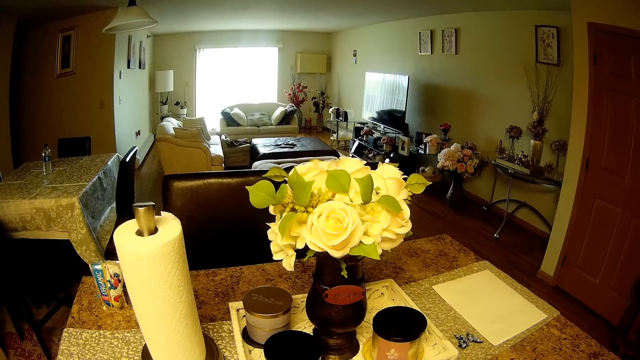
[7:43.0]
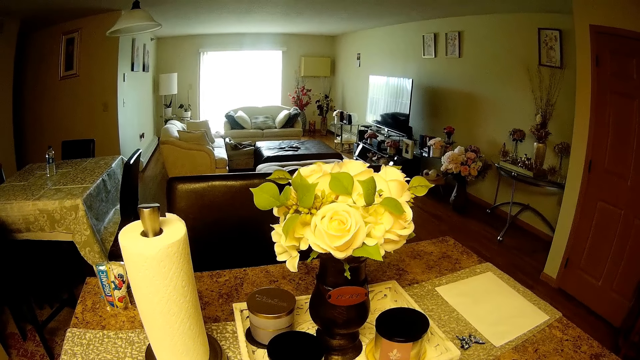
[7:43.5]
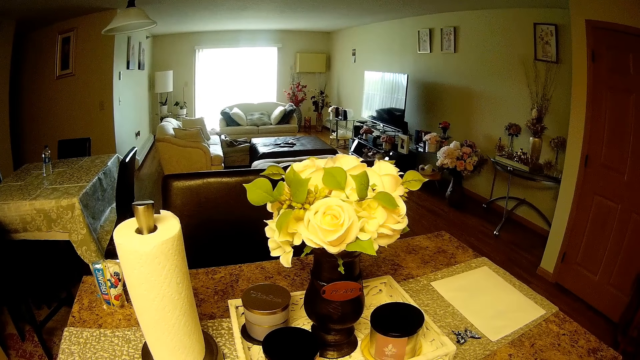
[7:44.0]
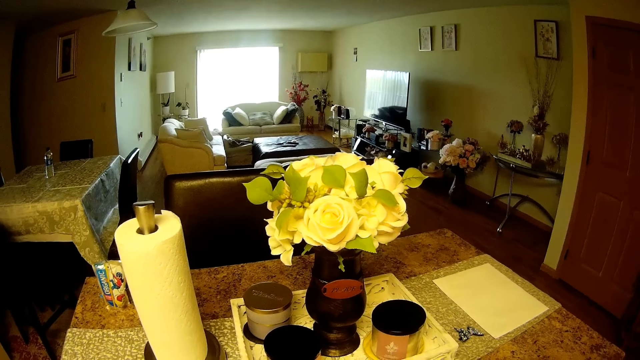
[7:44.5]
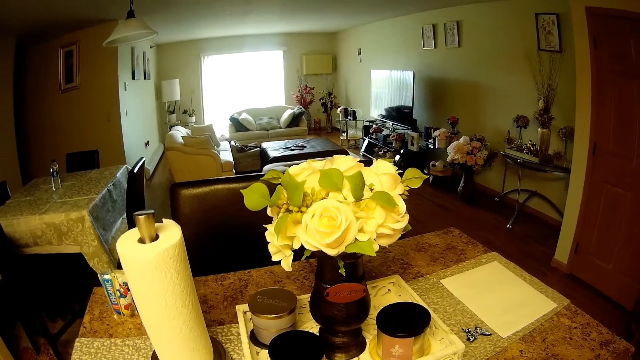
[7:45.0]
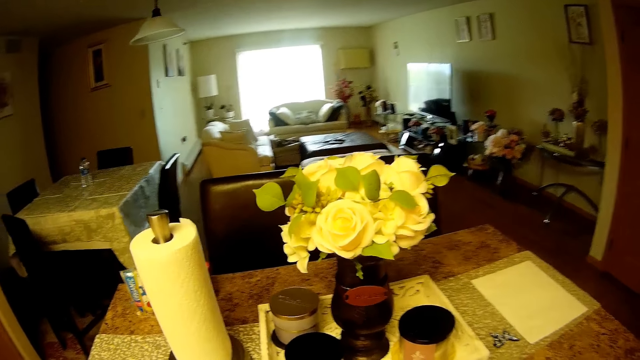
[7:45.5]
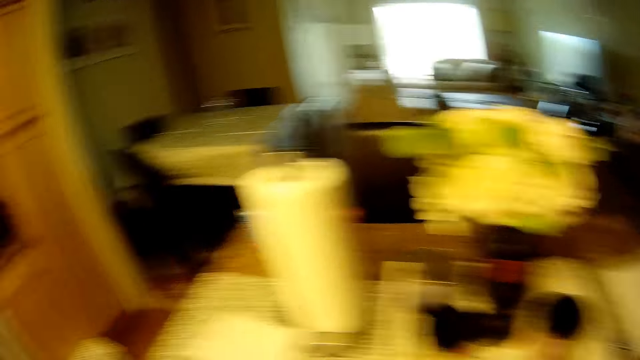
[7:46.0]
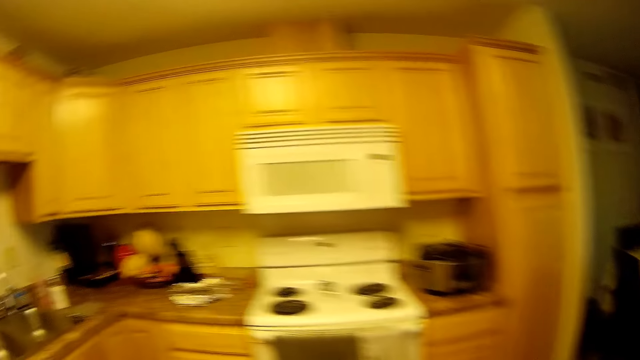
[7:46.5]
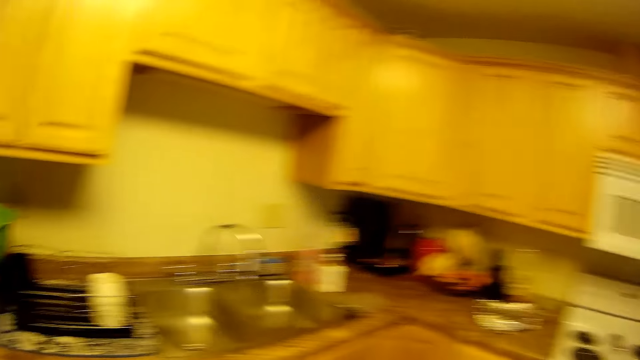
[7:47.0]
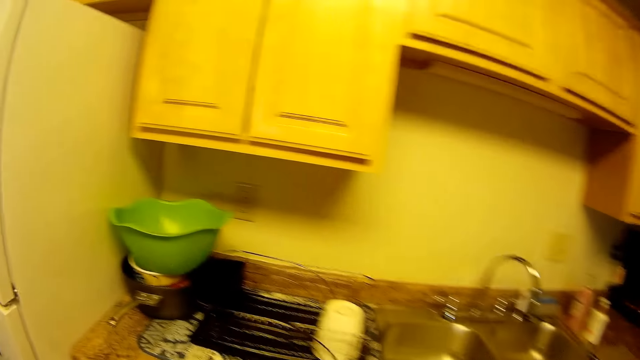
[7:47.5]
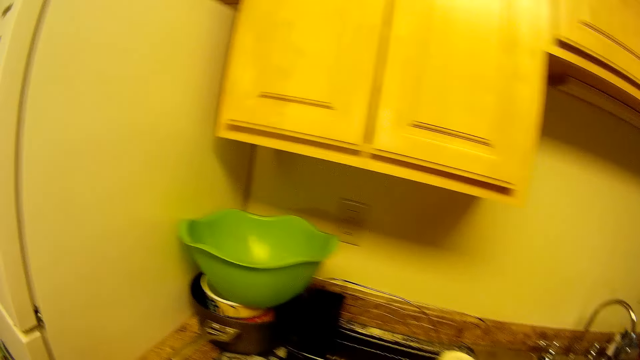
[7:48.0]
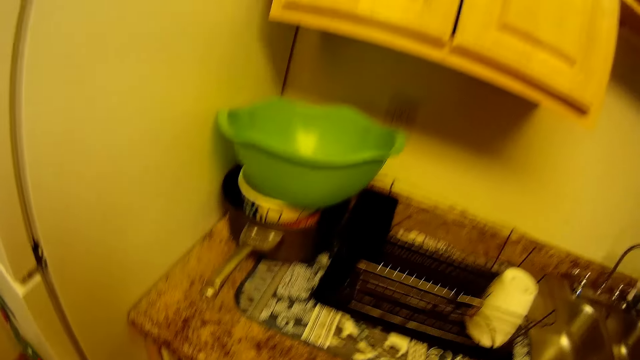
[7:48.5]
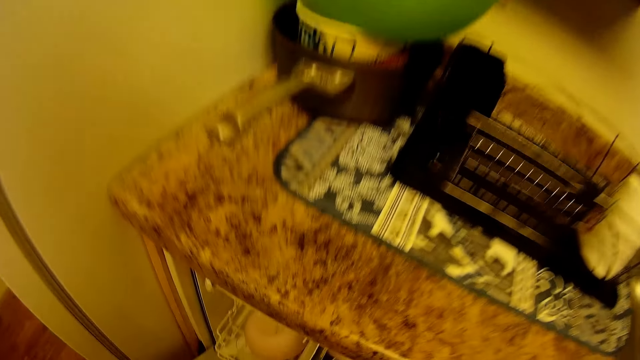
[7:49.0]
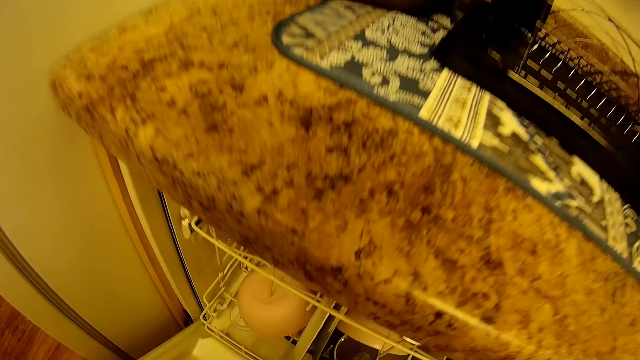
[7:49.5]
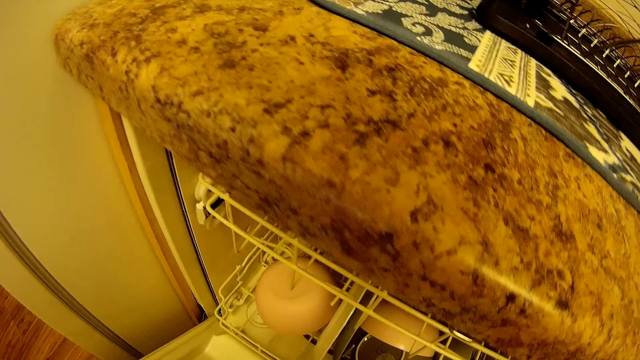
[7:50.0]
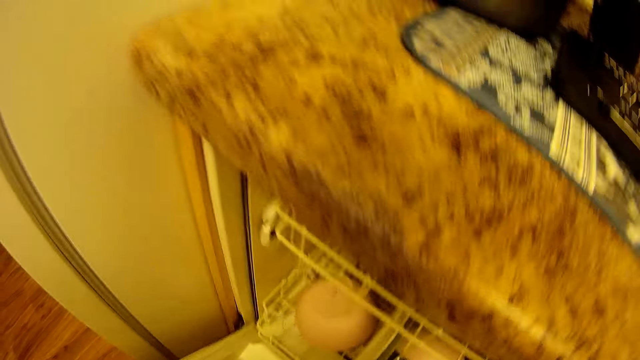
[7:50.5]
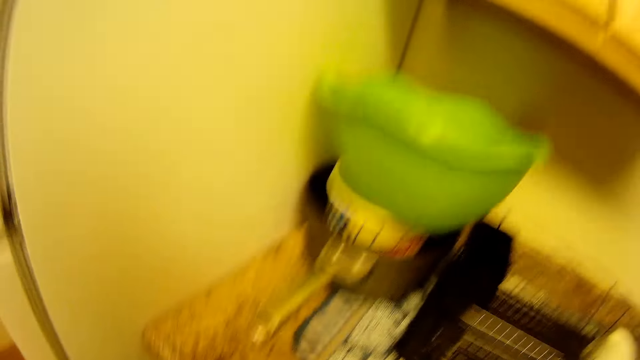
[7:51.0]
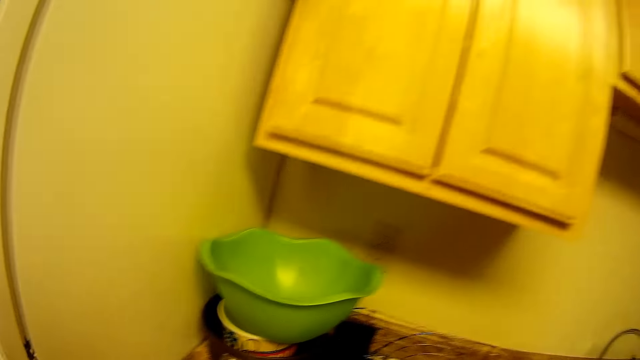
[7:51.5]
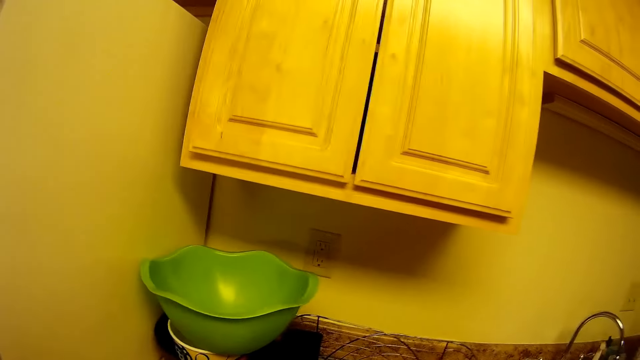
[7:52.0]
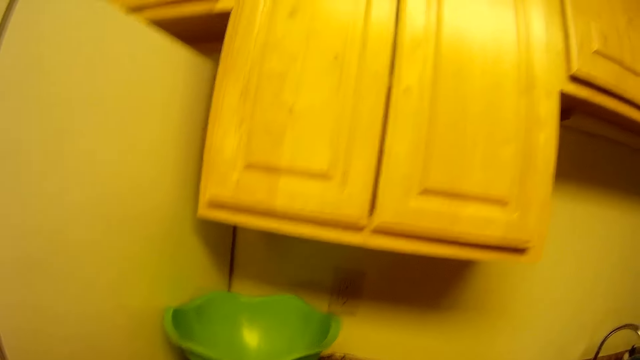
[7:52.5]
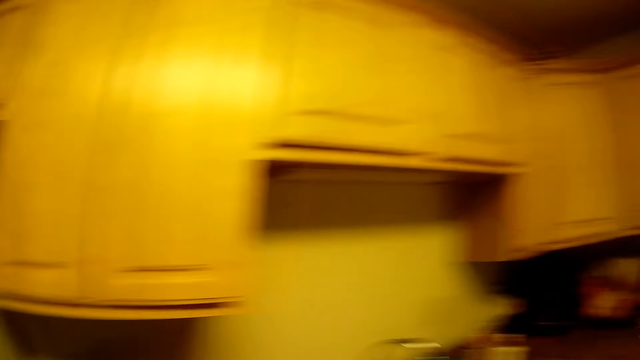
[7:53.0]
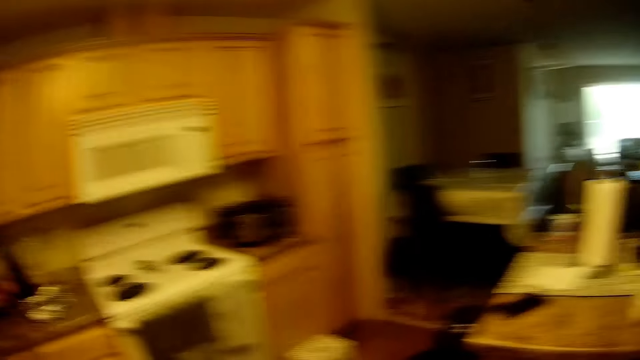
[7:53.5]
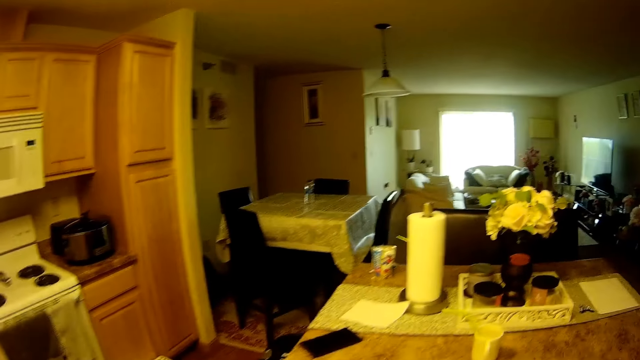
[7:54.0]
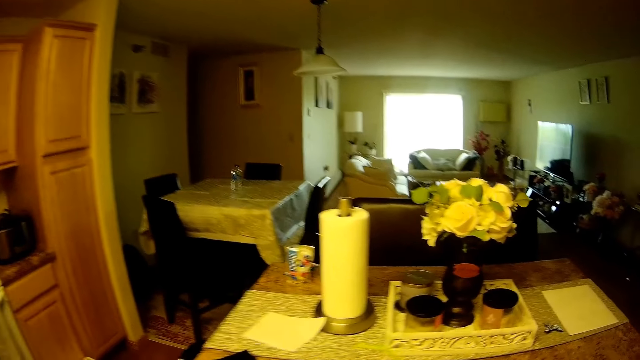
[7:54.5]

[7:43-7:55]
The camera wearer moves.

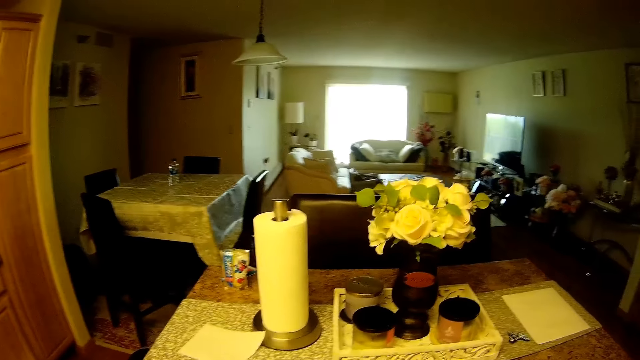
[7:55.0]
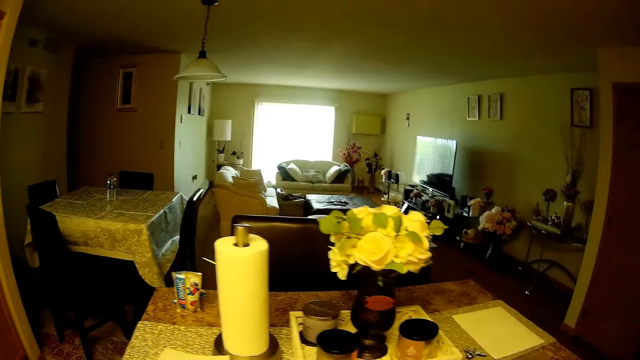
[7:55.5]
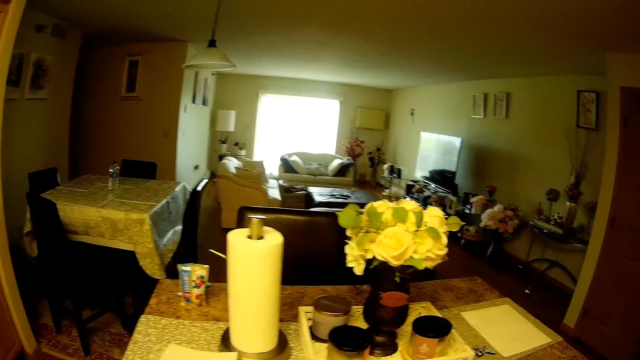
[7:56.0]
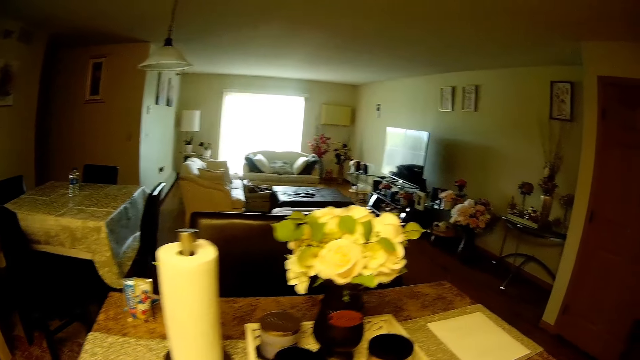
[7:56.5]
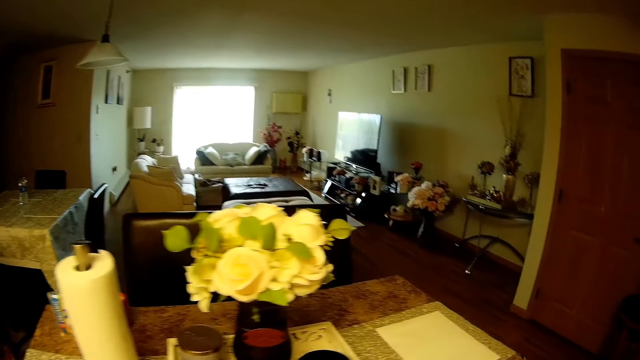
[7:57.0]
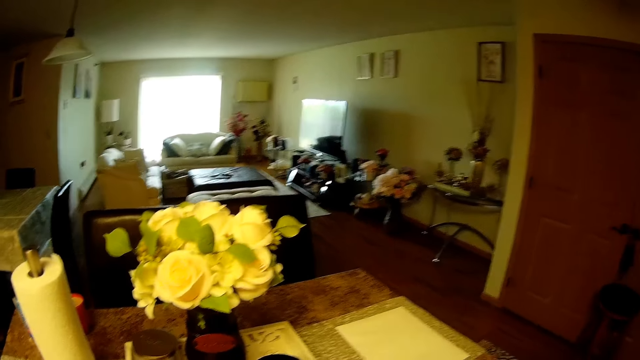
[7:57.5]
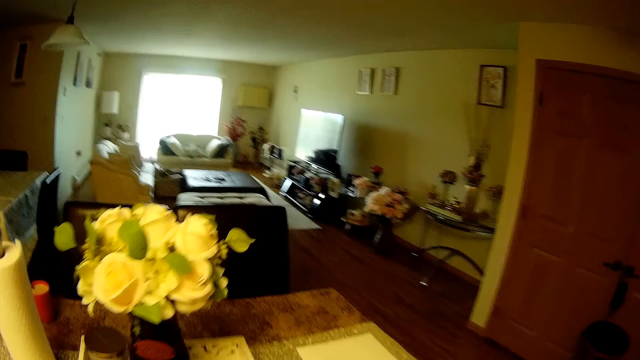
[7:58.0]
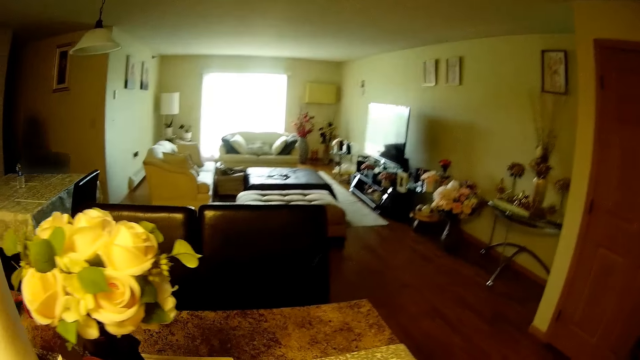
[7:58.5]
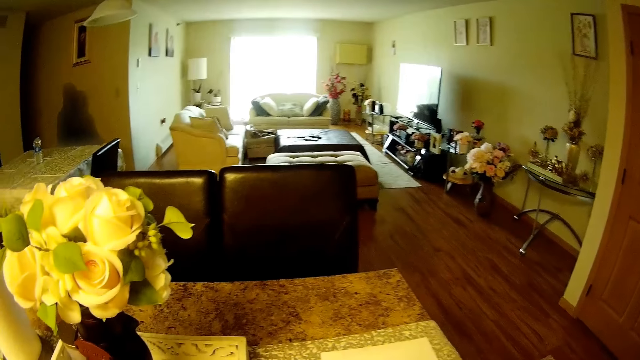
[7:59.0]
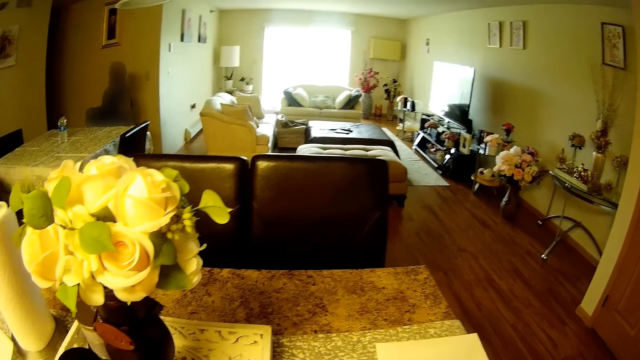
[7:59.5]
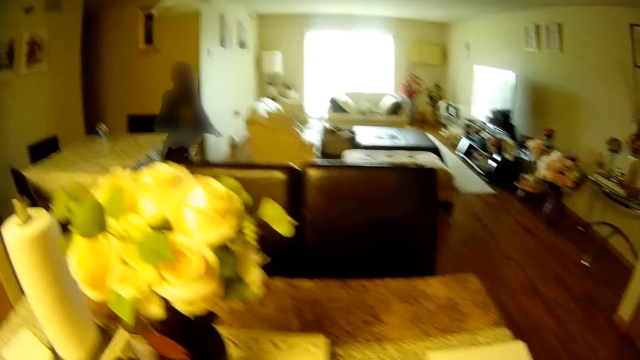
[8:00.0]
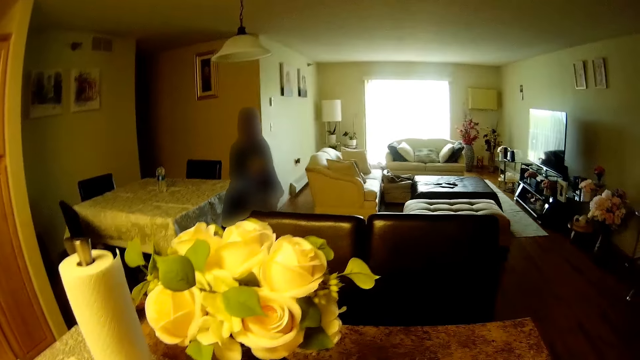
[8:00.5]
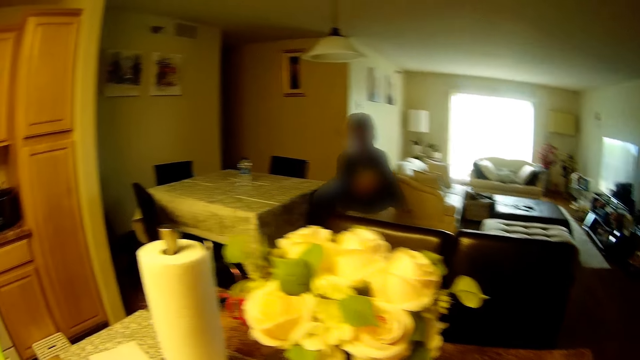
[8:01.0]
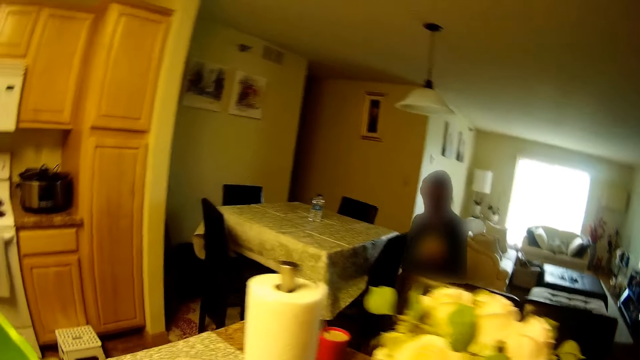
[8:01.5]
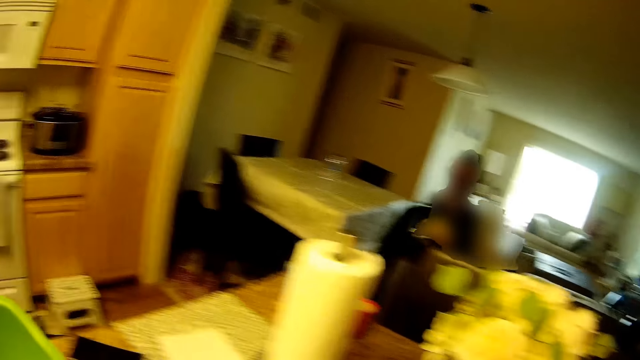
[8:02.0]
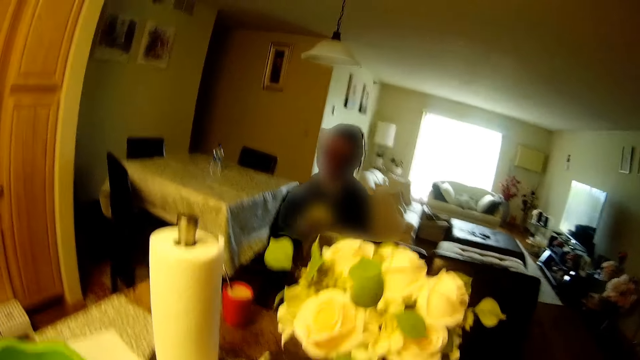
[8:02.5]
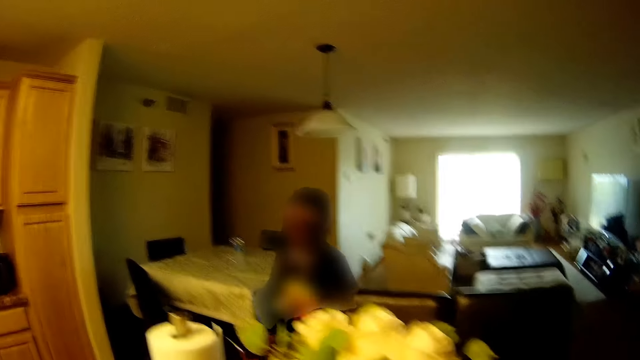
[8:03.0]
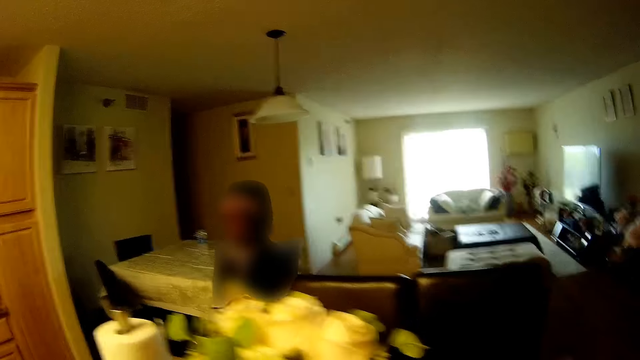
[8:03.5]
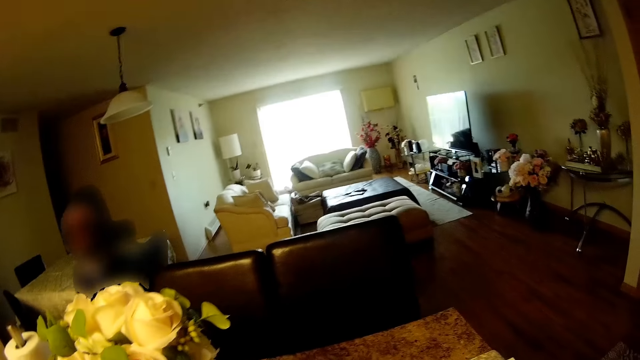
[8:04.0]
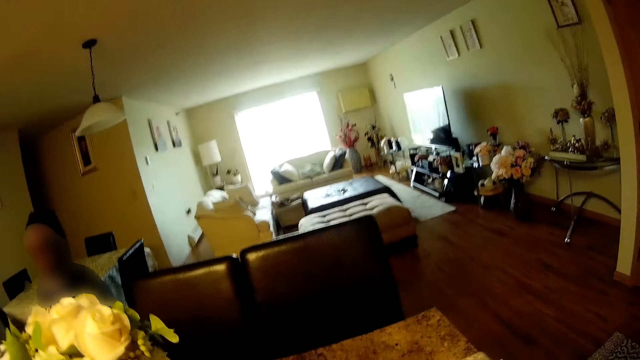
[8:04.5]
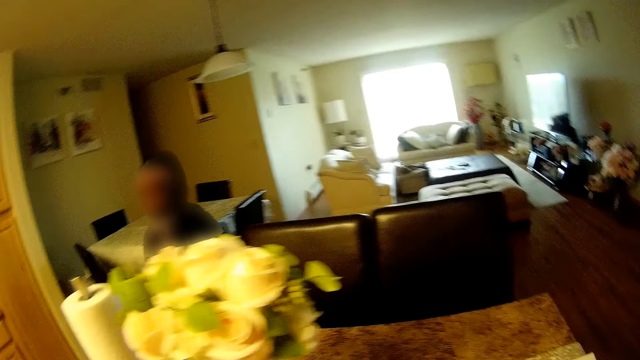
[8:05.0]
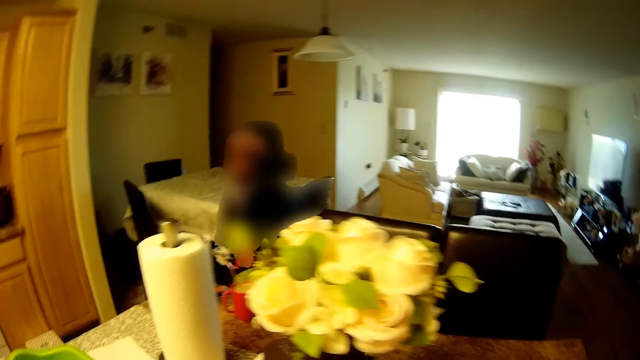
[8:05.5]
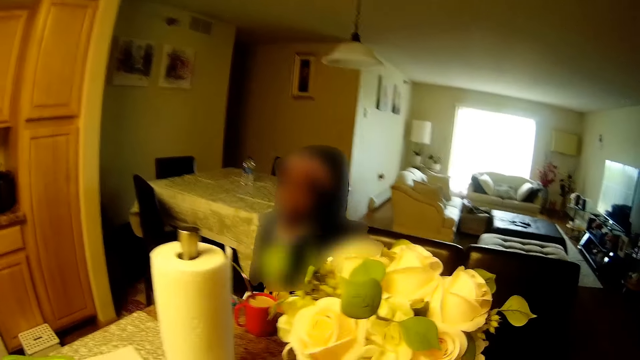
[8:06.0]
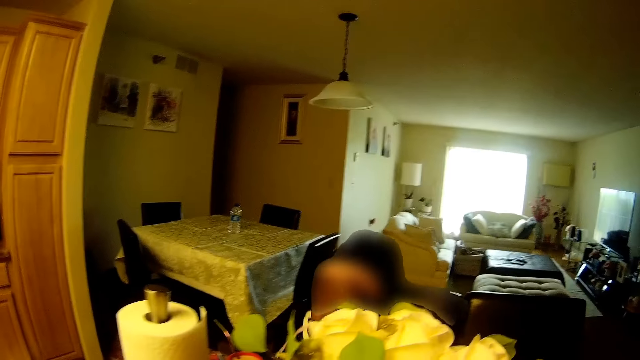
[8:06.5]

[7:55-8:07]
The camera wearer interacts with the girl.
